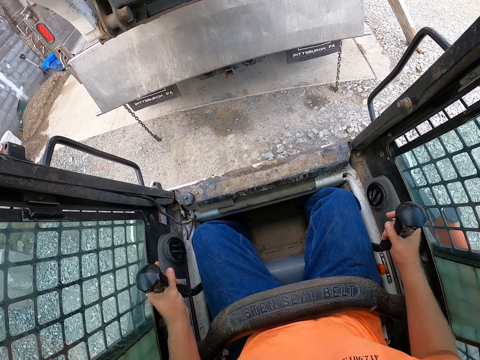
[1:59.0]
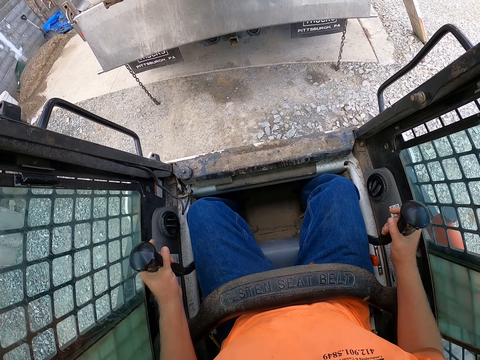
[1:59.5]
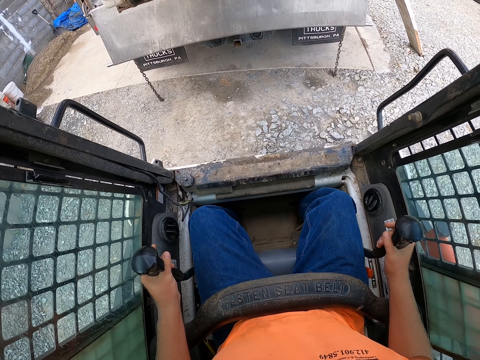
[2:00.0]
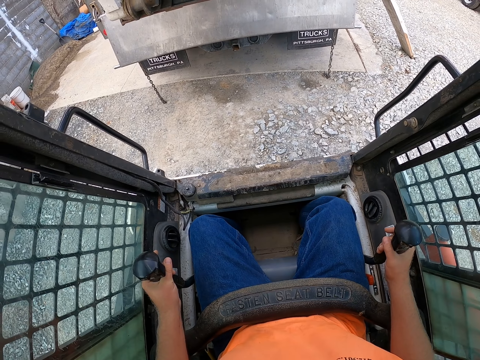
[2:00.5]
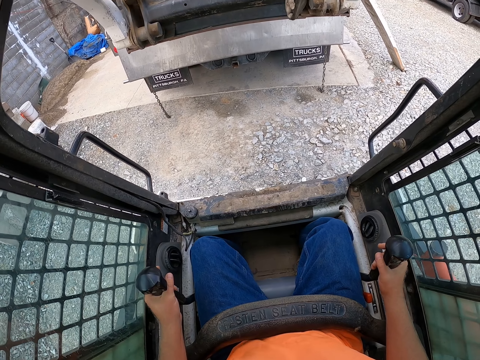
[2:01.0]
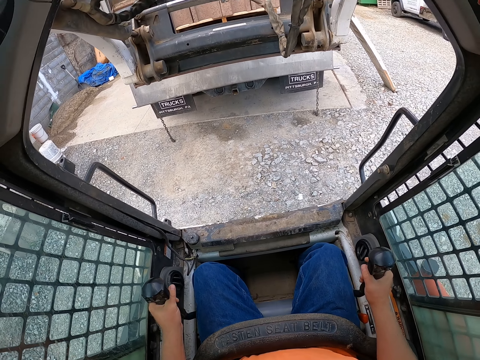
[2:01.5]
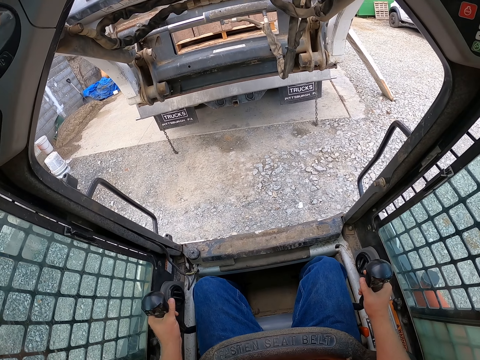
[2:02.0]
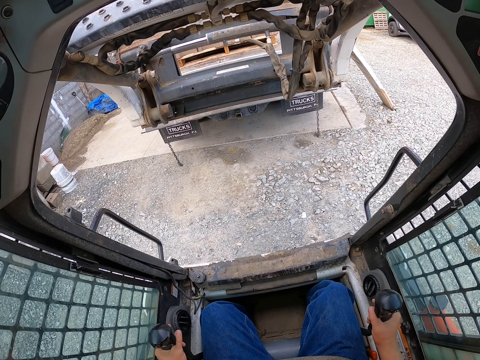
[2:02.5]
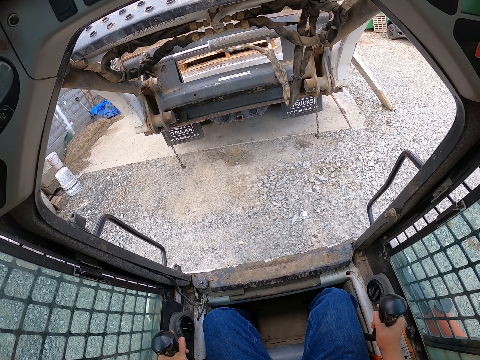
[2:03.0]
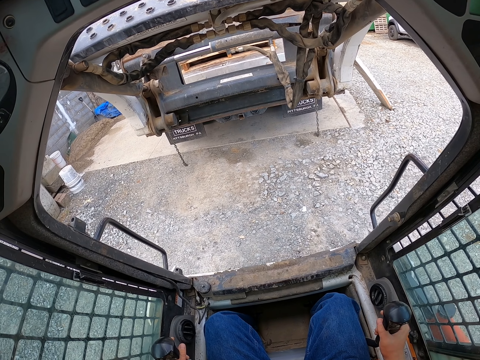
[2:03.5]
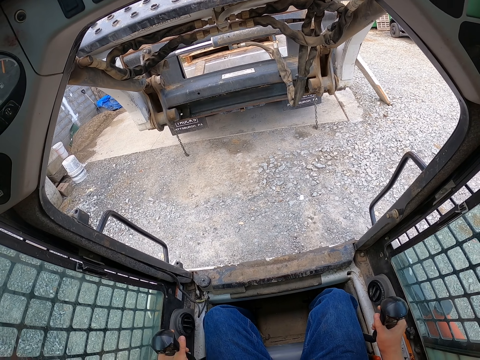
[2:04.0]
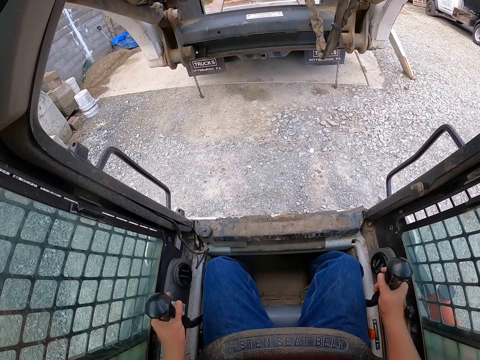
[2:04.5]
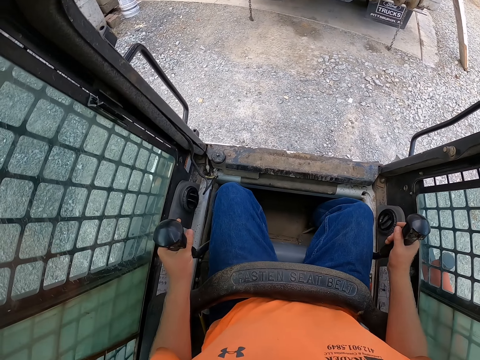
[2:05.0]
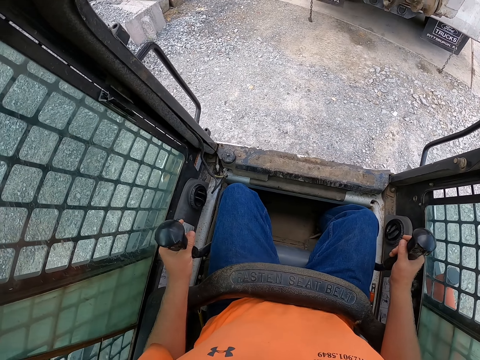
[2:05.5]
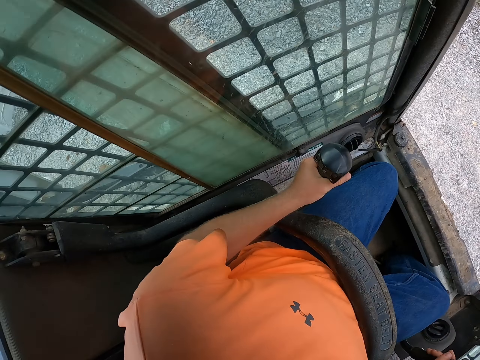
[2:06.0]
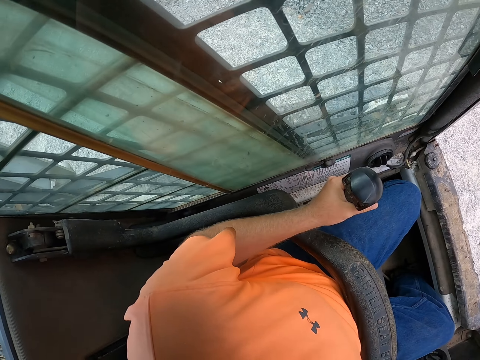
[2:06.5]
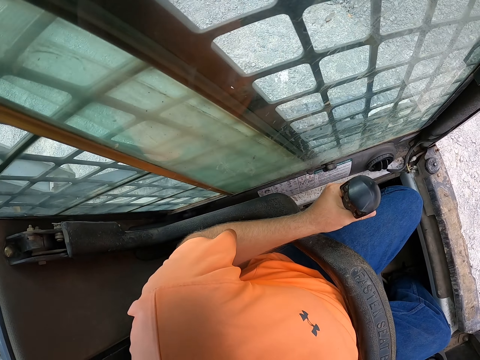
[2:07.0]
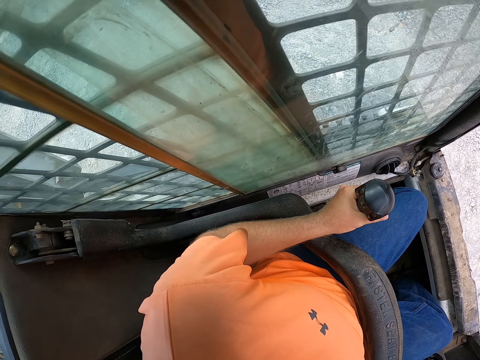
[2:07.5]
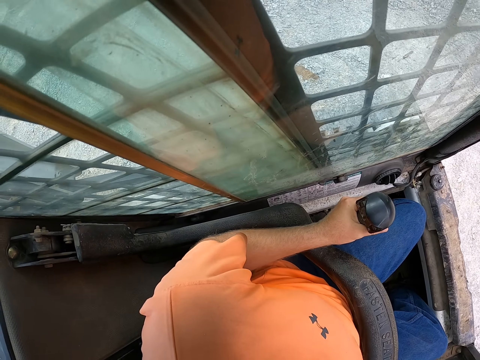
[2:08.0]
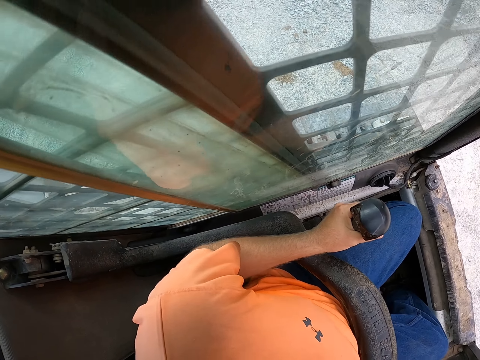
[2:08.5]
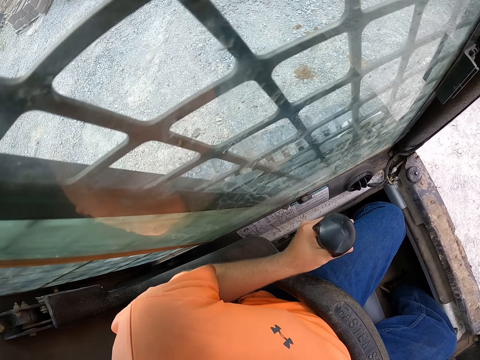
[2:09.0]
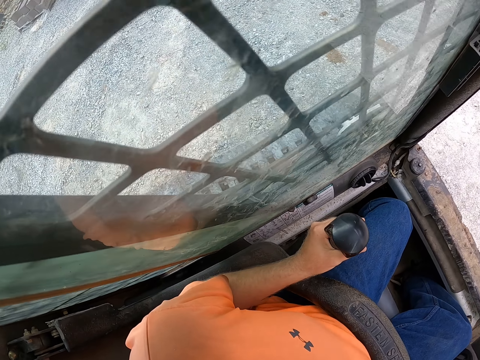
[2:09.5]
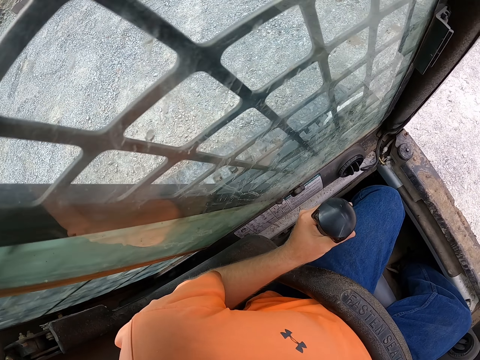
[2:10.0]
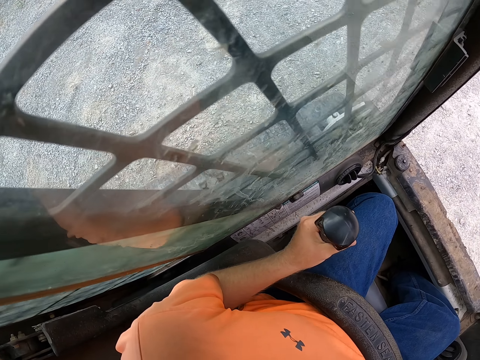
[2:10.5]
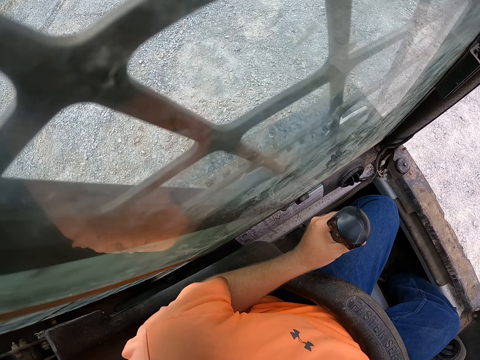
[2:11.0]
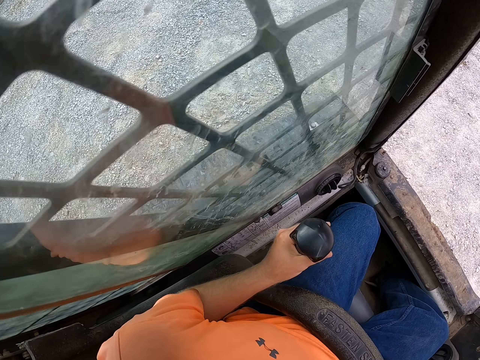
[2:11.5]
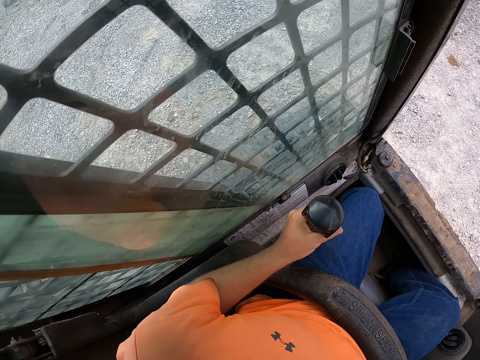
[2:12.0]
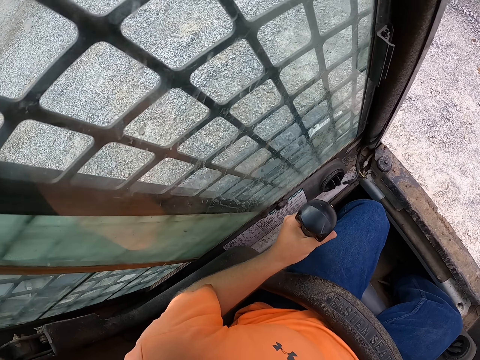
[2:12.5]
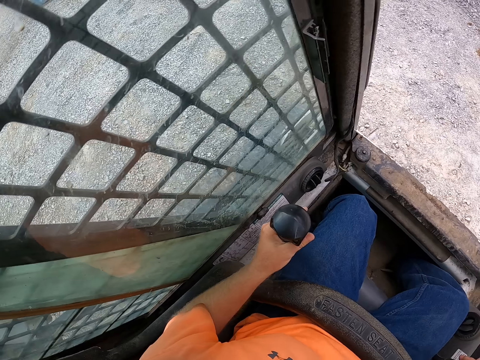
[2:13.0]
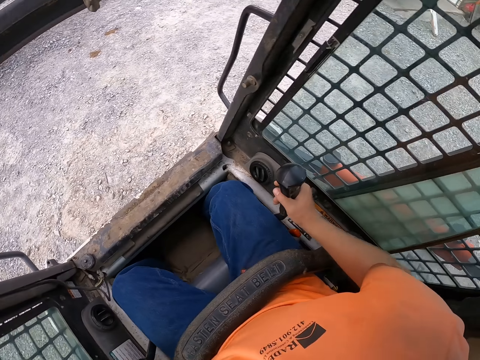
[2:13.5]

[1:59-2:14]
The camera wearer reverses the forklift.

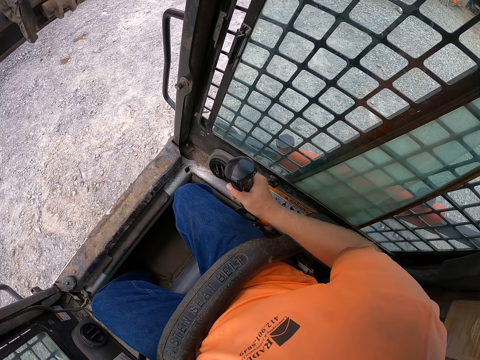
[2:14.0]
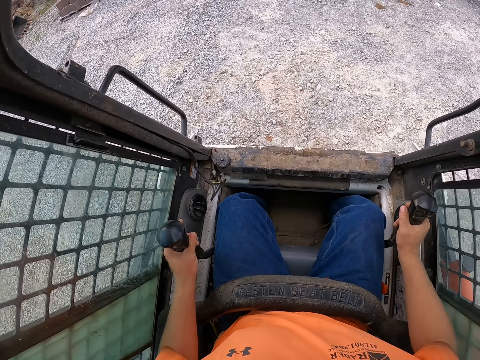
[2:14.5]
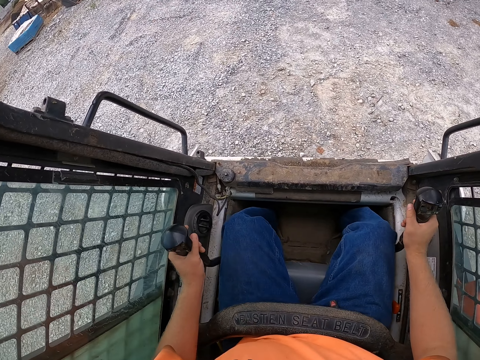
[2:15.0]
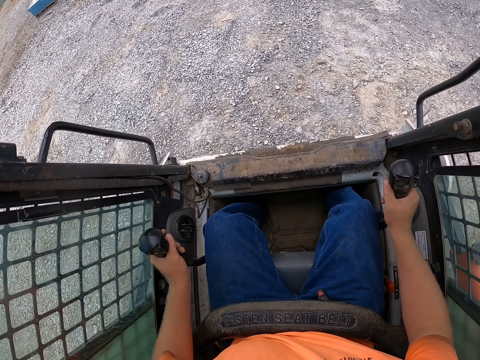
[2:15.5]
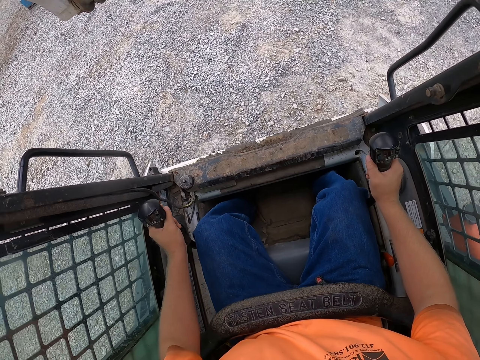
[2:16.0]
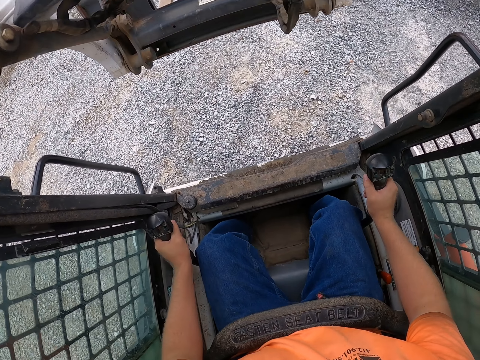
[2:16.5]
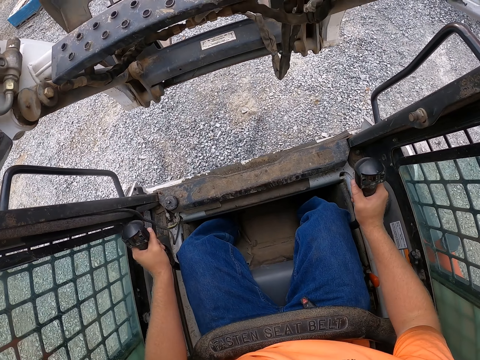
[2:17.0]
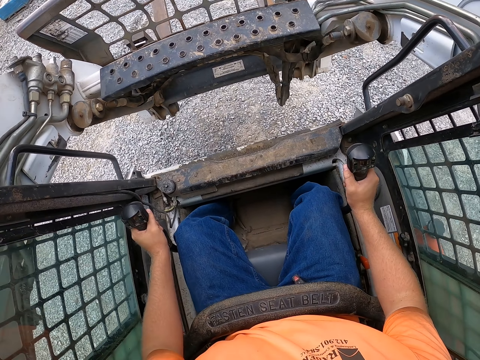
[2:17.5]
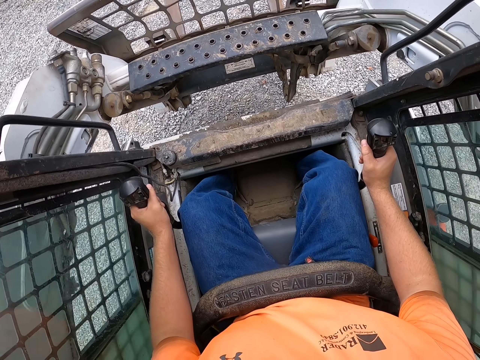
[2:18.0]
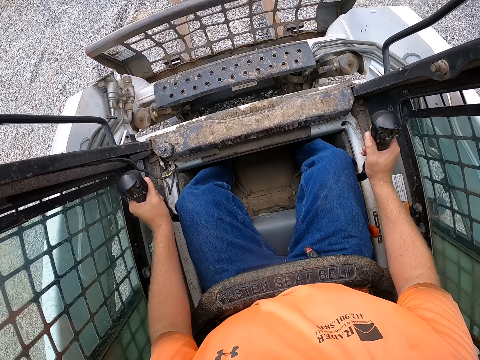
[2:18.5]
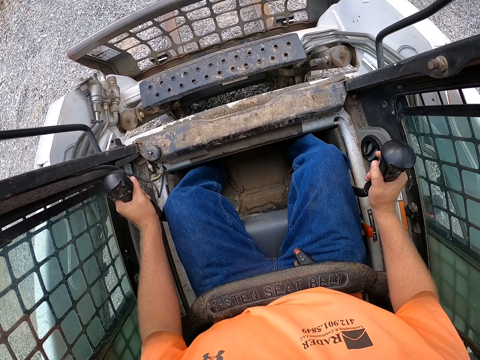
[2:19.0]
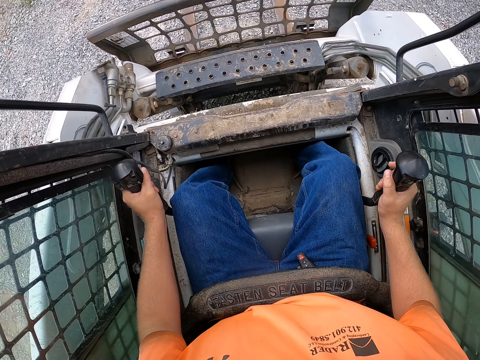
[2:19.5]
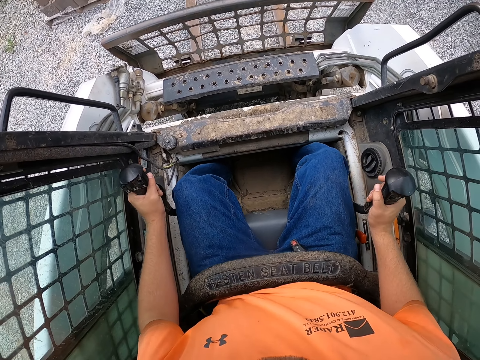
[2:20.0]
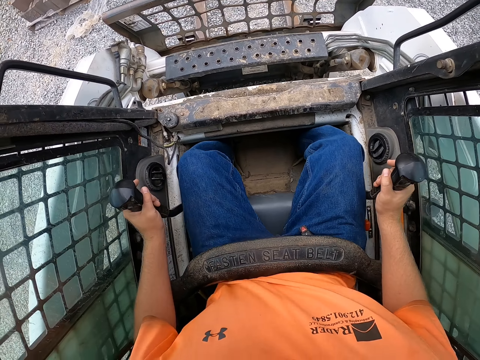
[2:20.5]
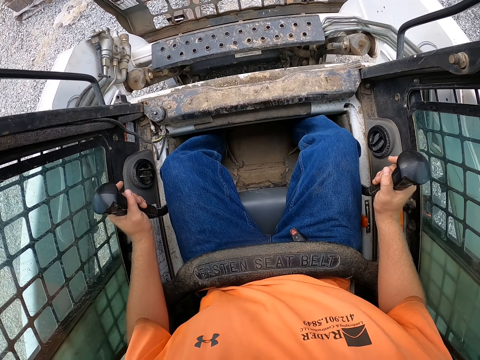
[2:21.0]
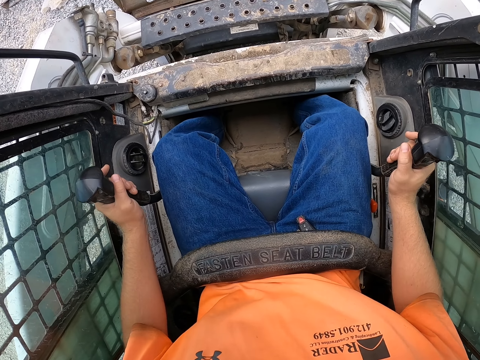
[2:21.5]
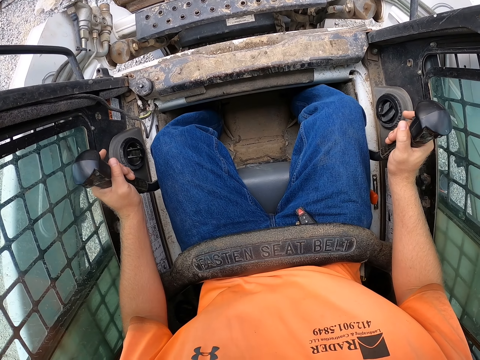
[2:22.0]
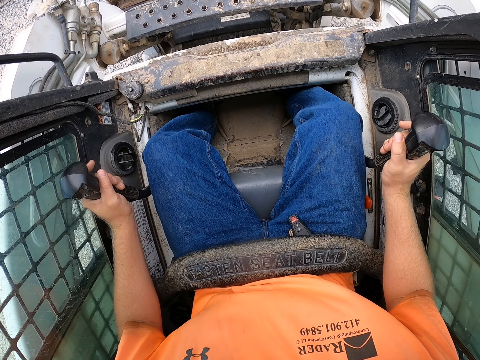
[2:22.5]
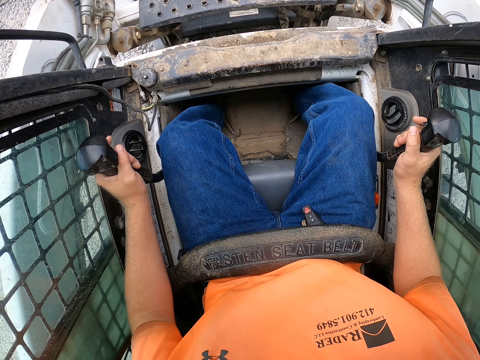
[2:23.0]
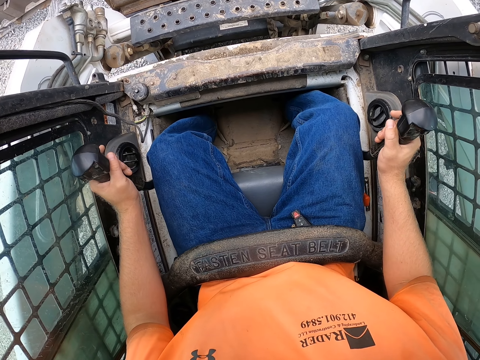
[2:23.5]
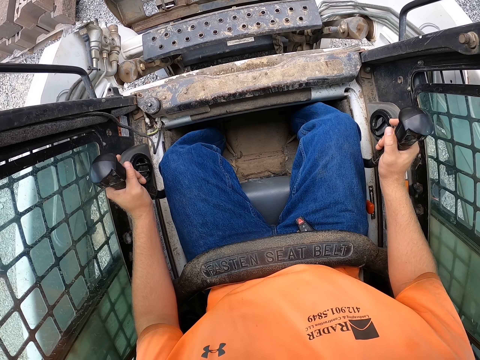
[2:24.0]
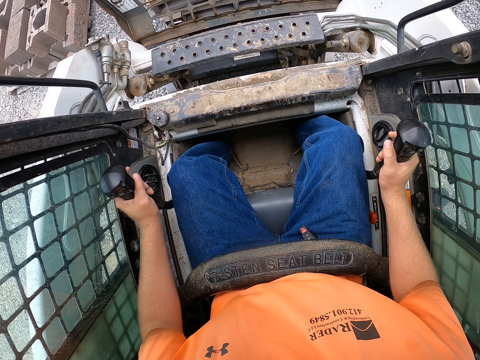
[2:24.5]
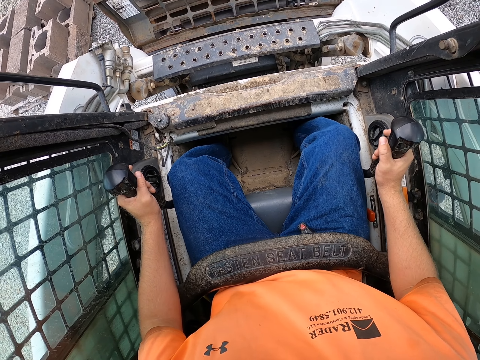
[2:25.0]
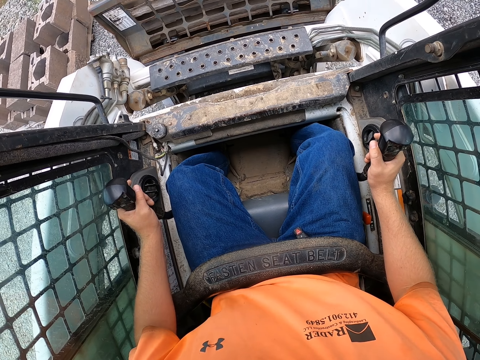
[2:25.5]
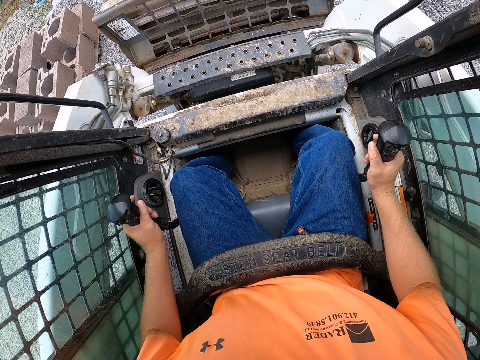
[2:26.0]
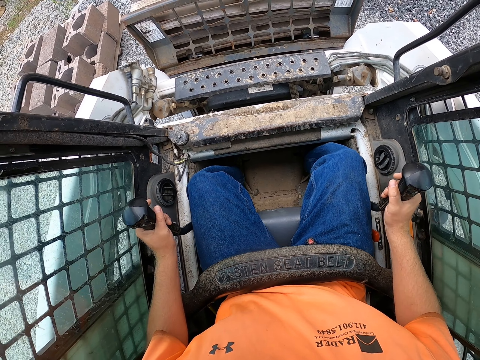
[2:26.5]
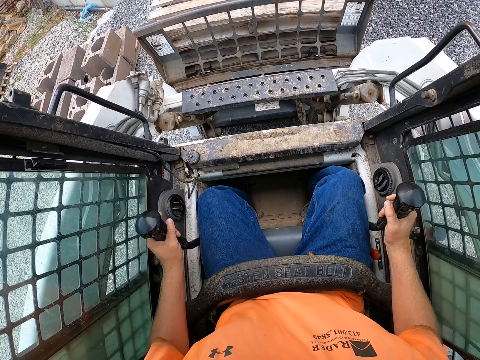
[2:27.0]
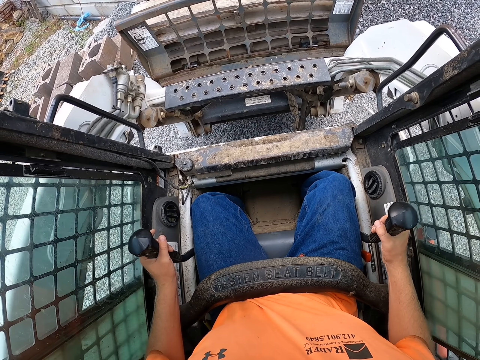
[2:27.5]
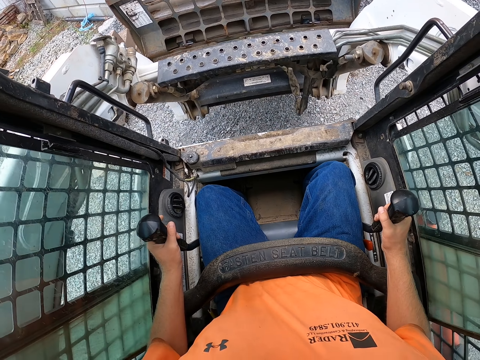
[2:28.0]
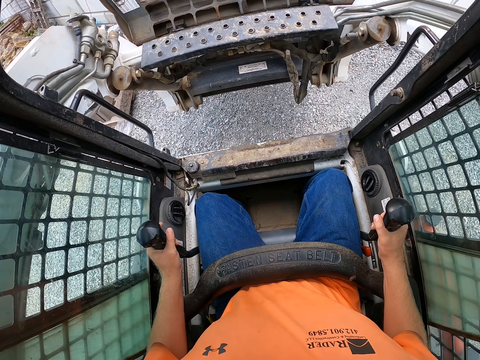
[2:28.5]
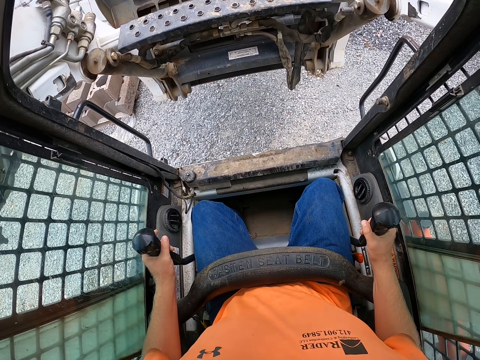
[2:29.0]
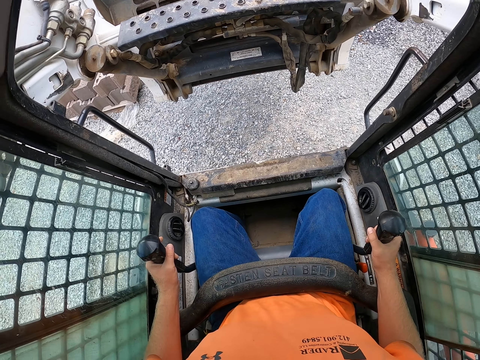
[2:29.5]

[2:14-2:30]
The camera wearer drives the forklift. They pick a stack of pallets from the floor with the forks of the forklift.
